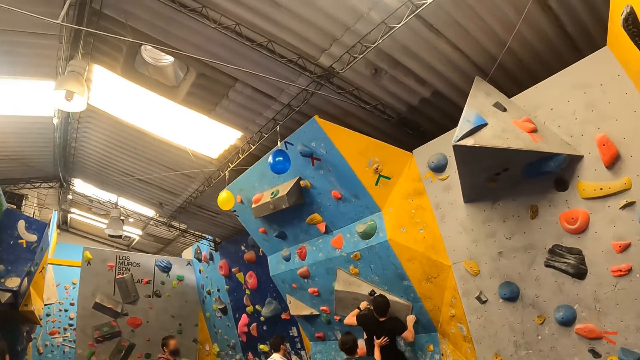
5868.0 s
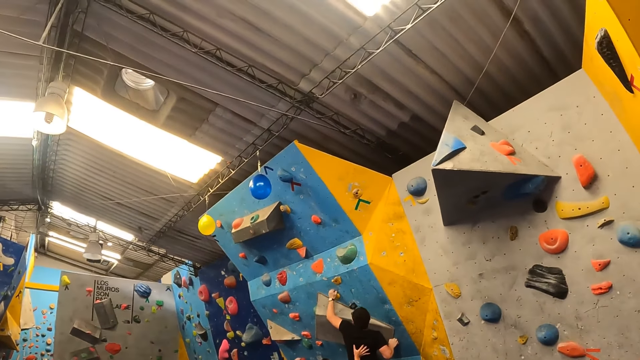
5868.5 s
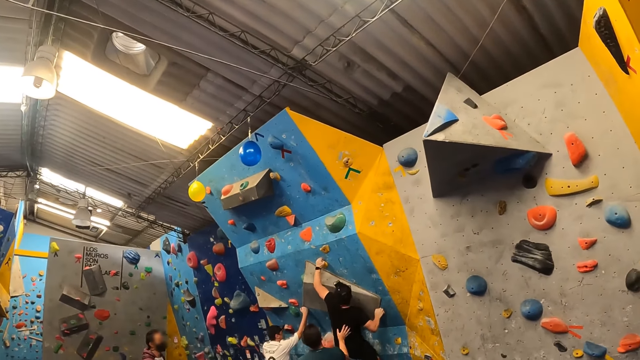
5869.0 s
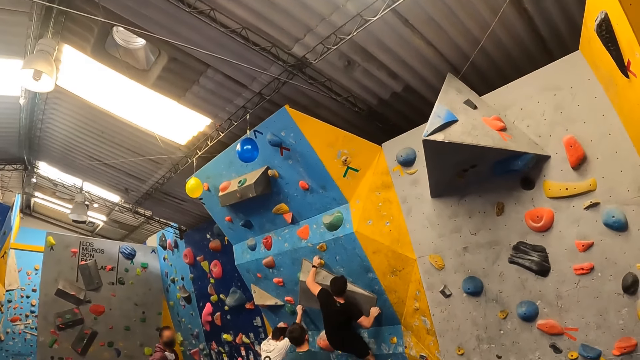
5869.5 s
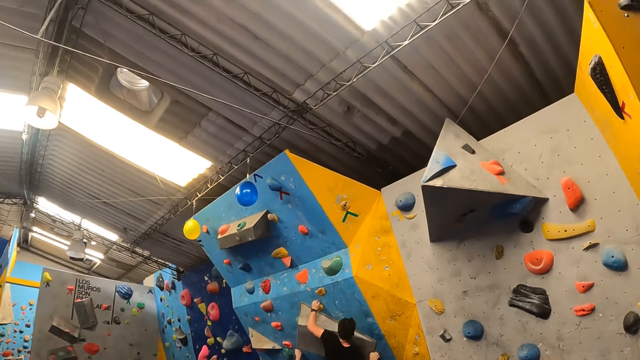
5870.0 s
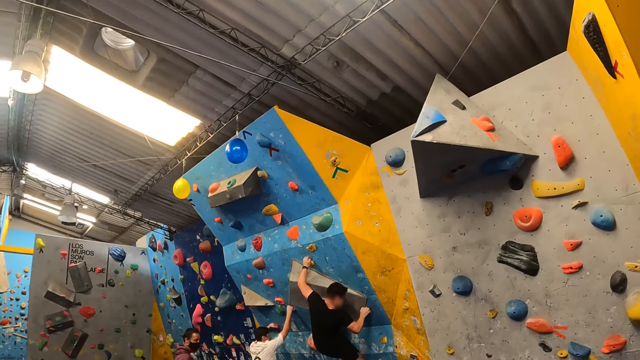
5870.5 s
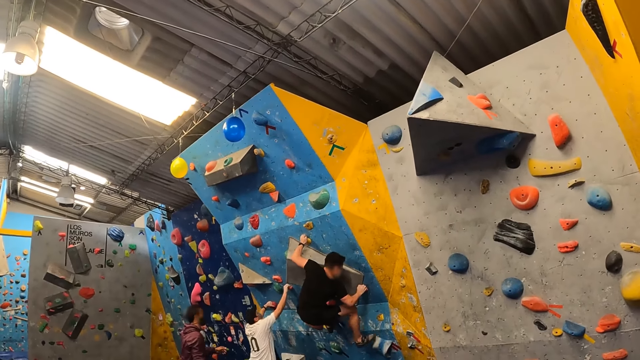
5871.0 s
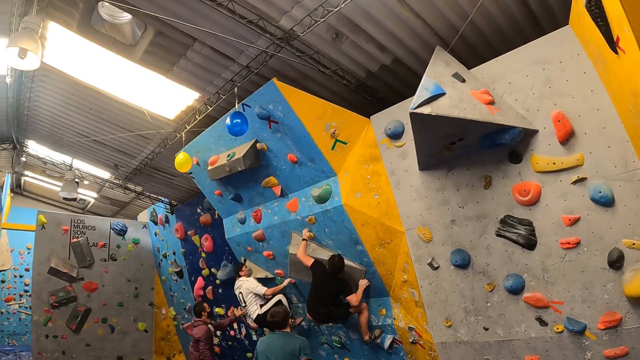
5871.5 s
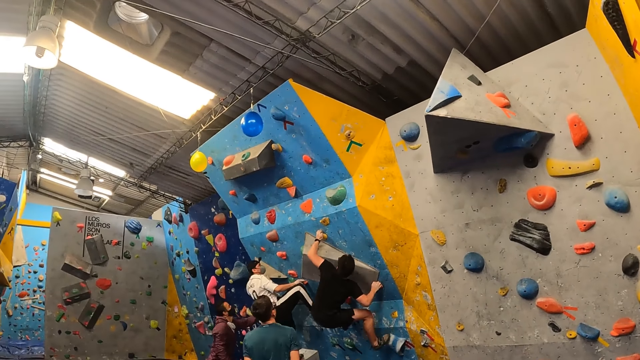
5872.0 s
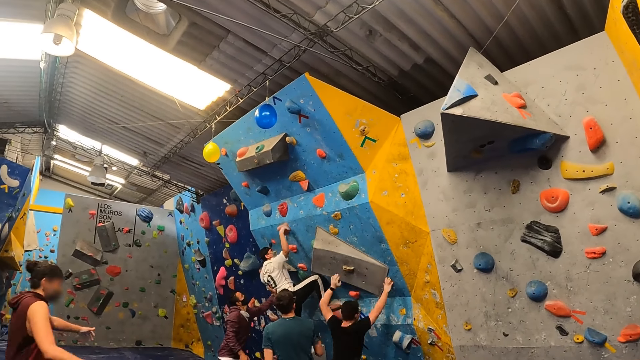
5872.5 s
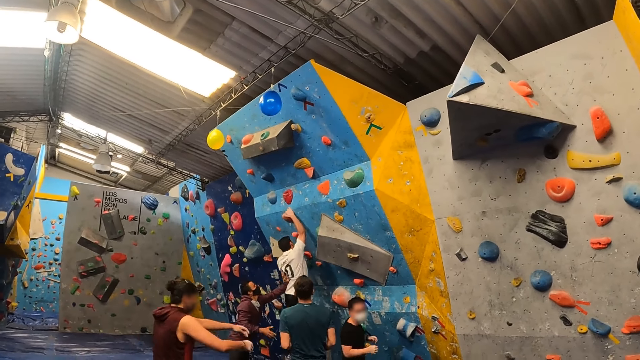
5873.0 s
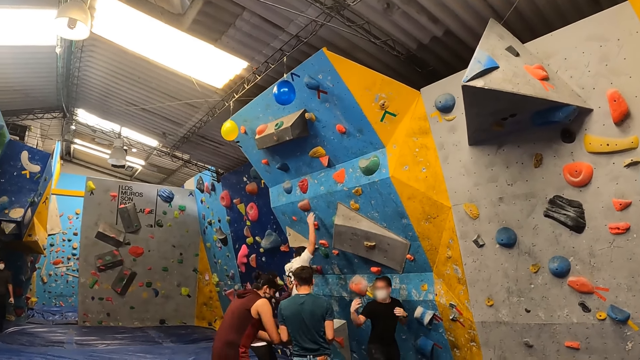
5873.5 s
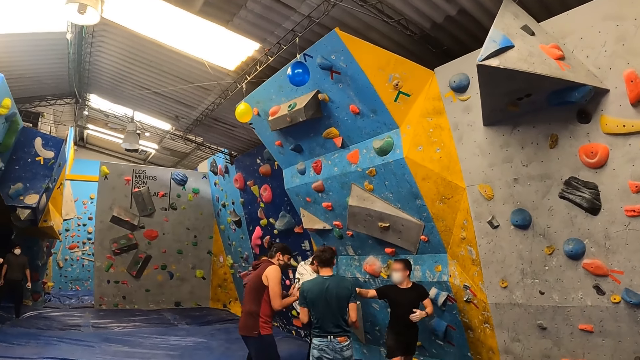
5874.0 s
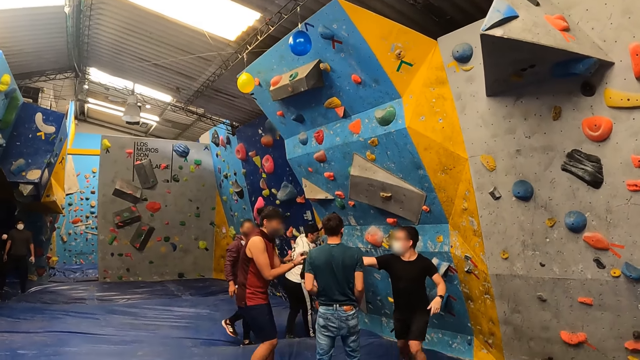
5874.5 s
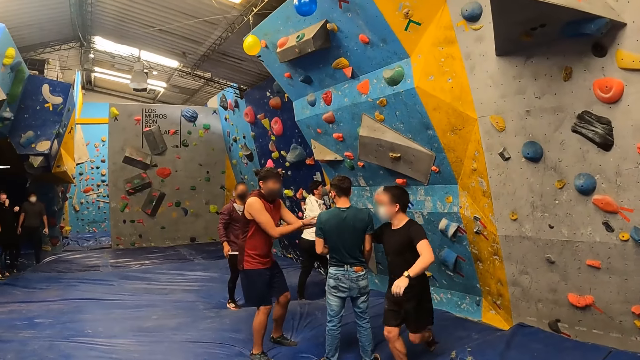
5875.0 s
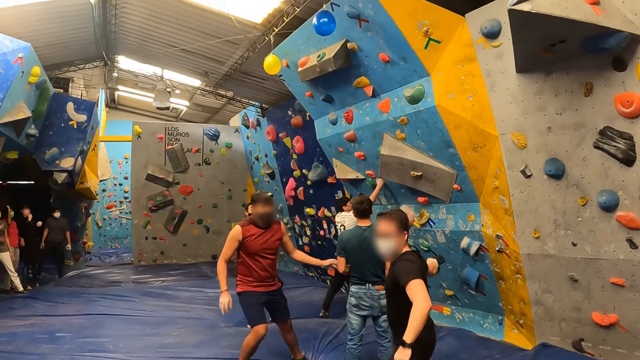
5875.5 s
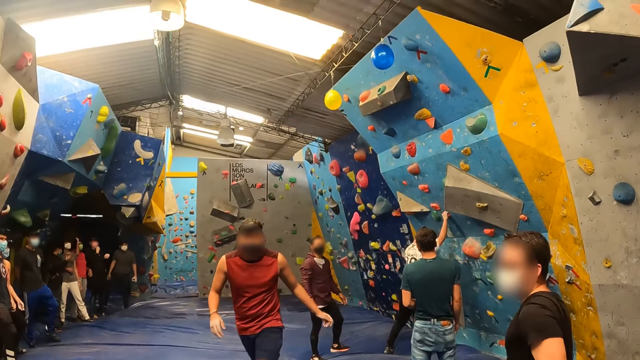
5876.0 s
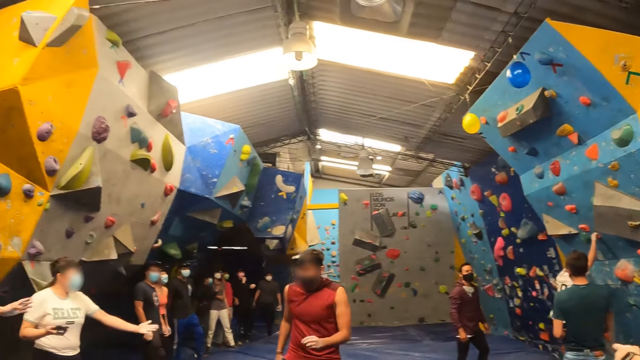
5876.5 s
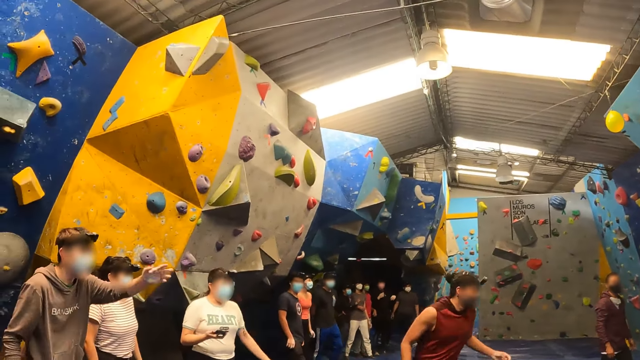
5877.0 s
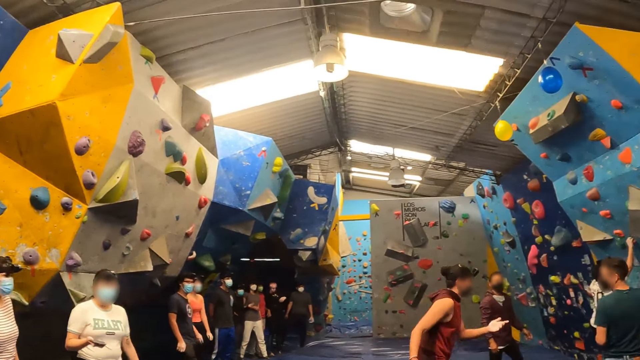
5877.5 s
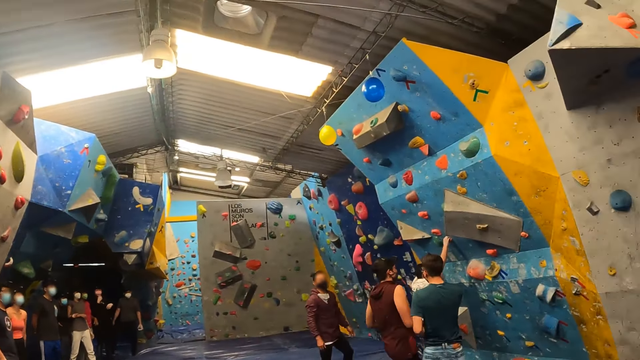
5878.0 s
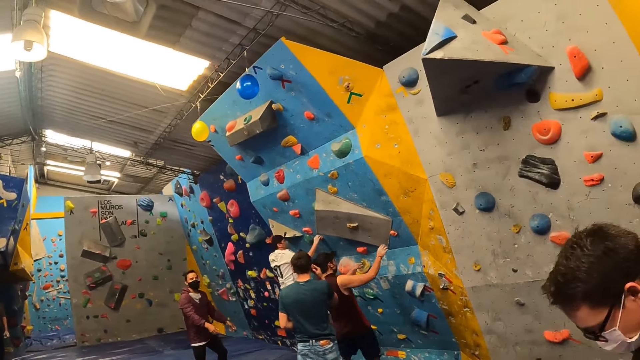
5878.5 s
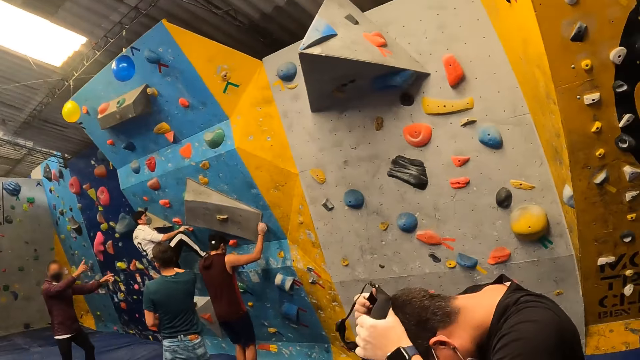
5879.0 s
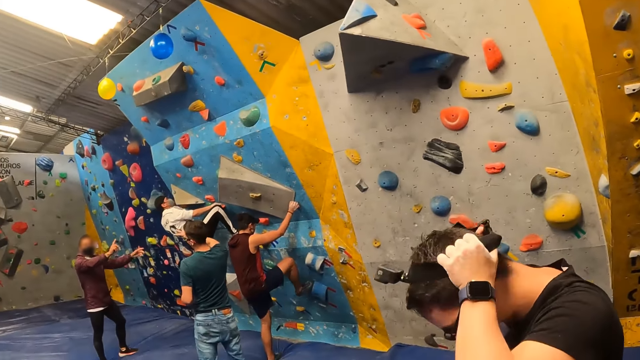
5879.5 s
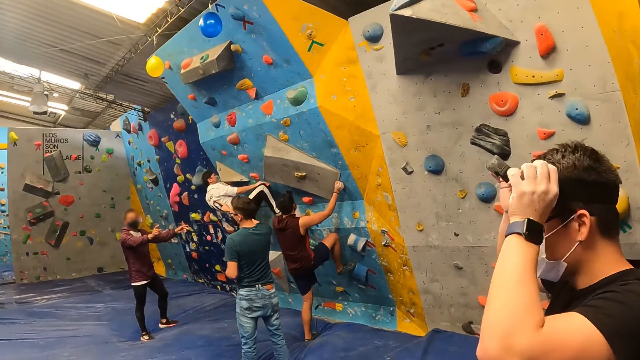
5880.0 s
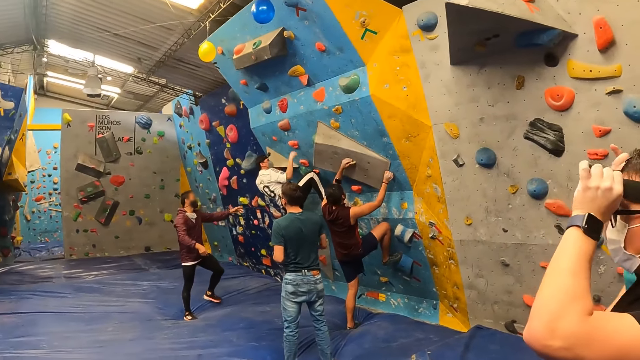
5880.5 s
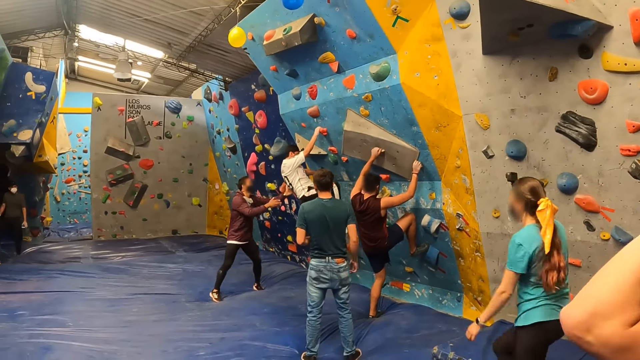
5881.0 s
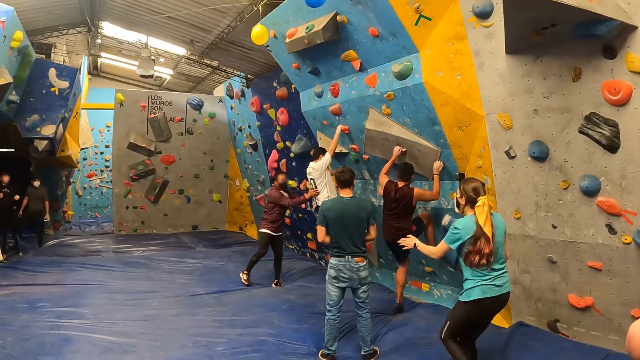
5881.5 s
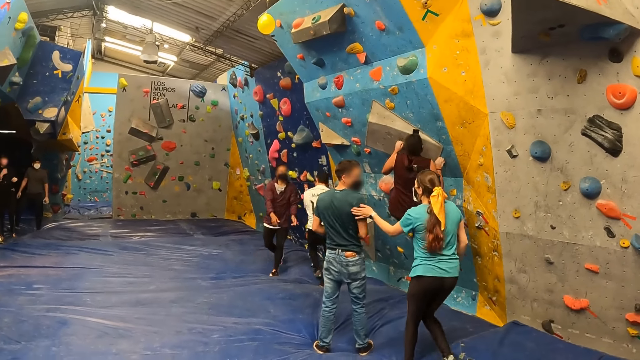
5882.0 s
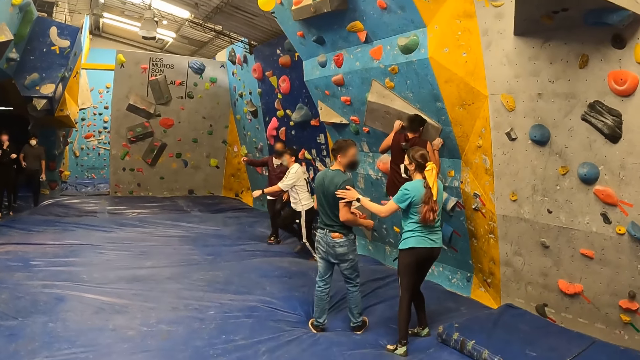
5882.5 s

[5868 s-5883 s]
A person climbs the rocks.

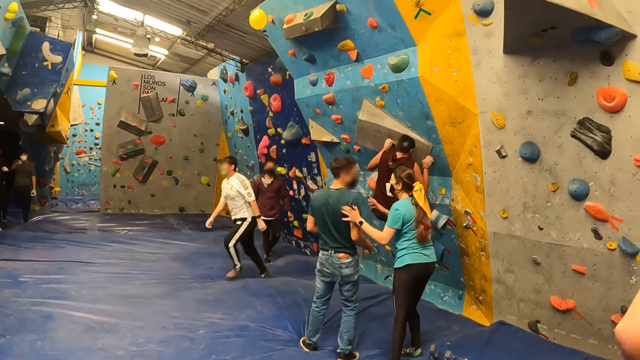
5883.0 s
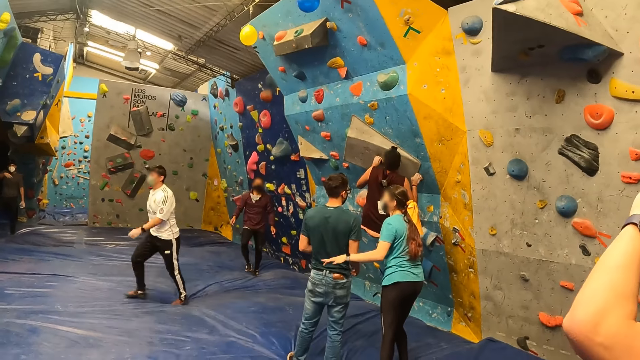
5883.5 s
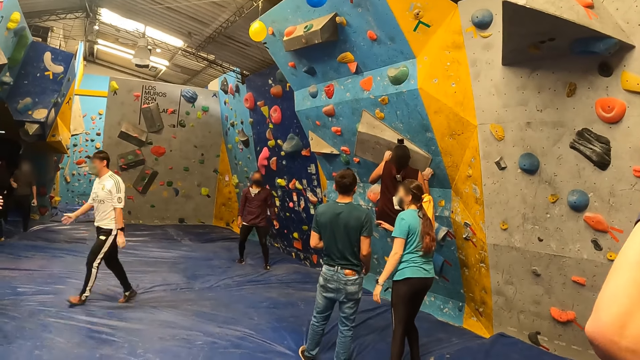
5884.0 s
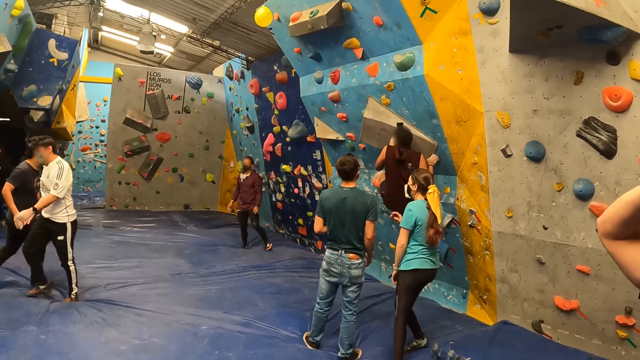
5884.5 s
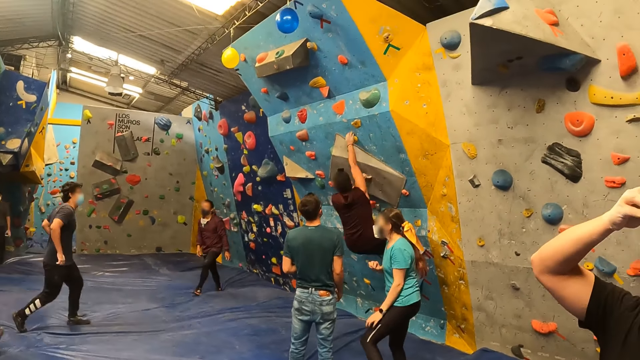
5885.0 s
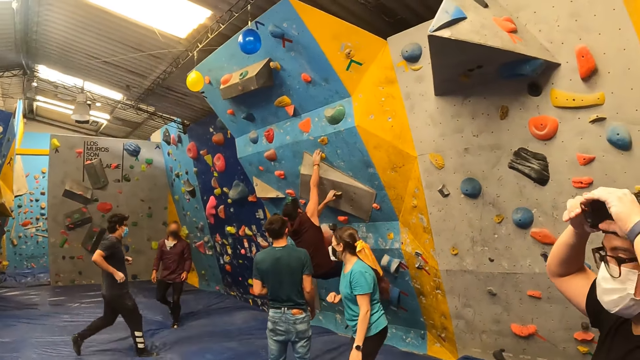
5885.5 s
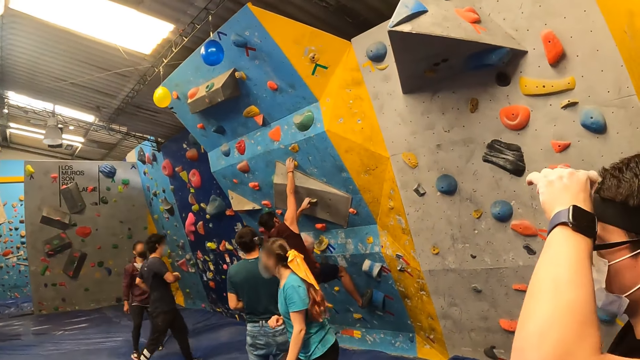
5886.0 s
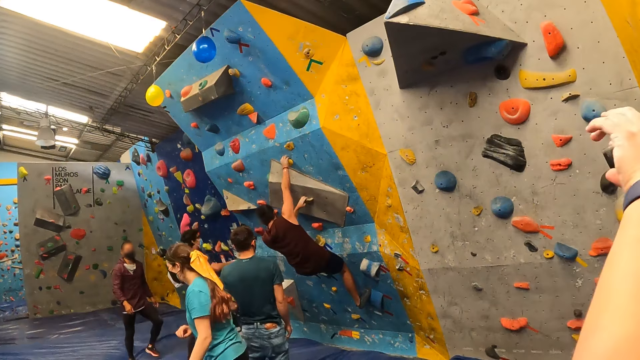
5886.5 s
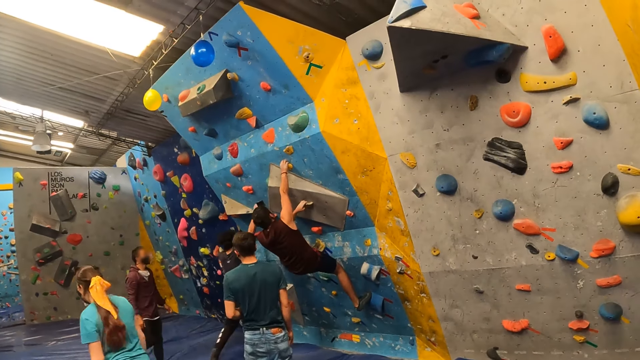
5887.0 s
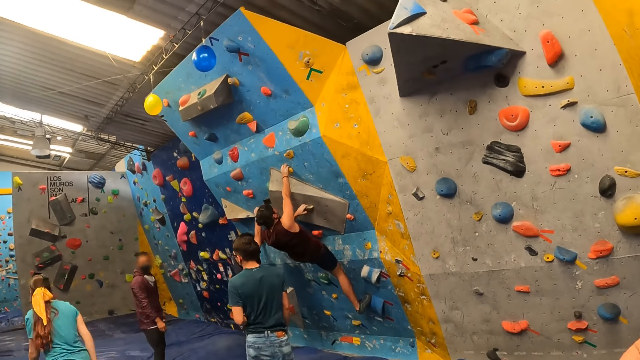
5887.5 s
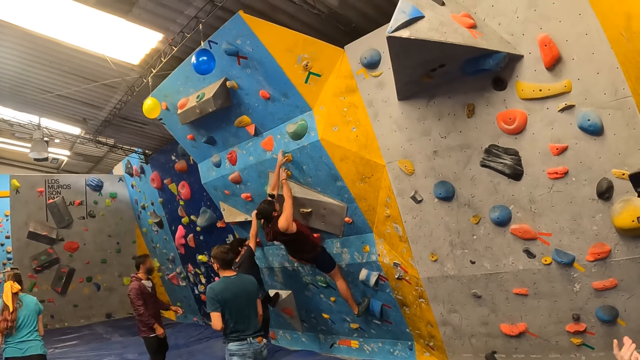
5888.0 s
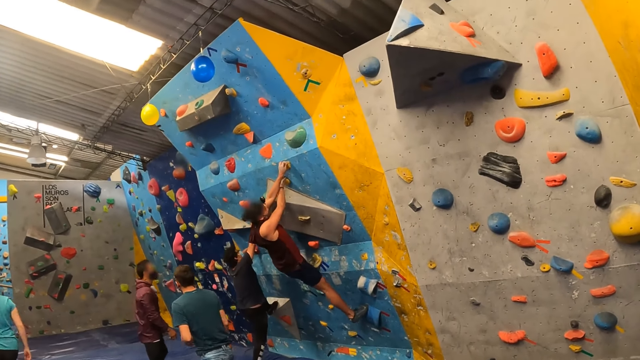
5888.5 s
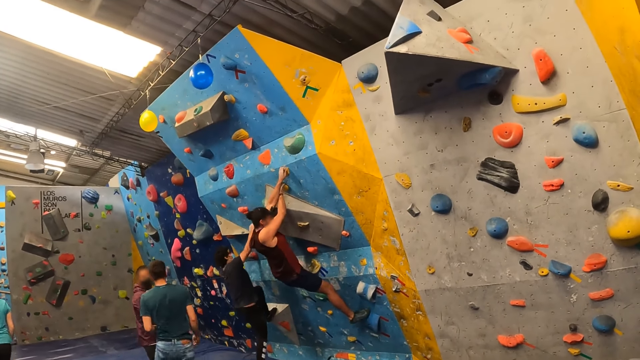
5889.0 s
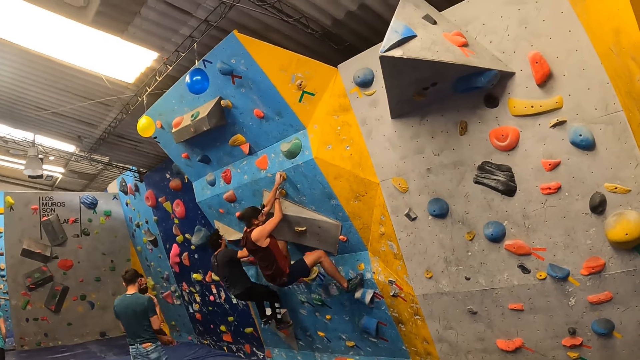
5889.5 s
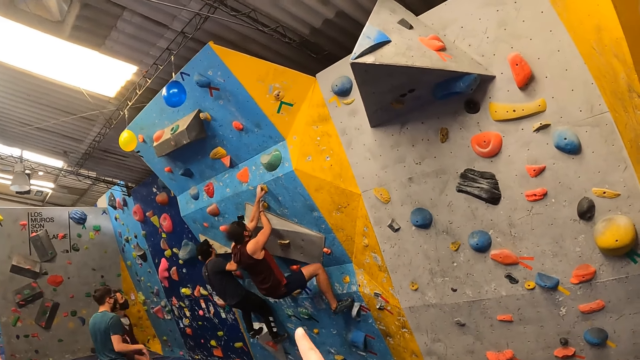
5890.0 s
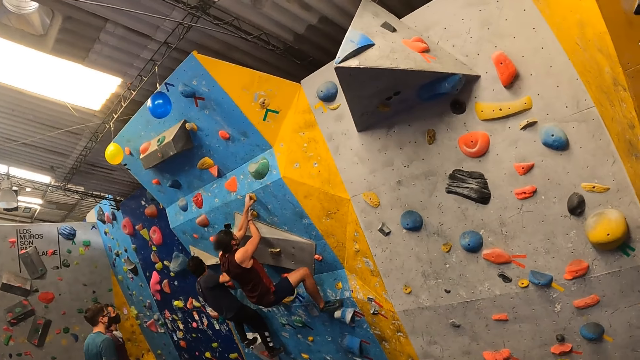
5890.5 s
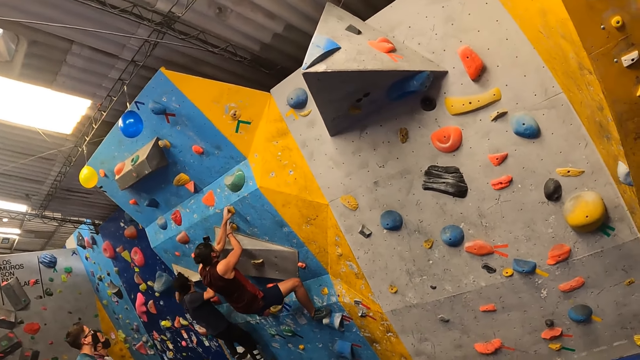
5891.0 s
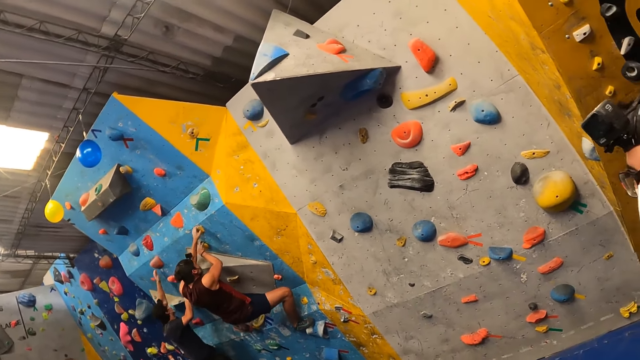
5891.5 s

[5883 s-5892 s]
The camera wearer watches a group of trainees climb the bouldering wall.
